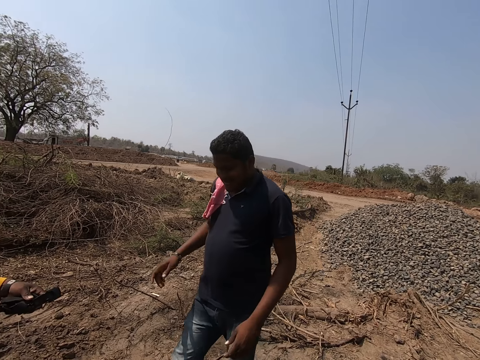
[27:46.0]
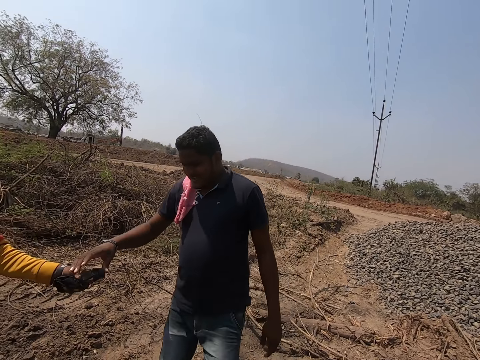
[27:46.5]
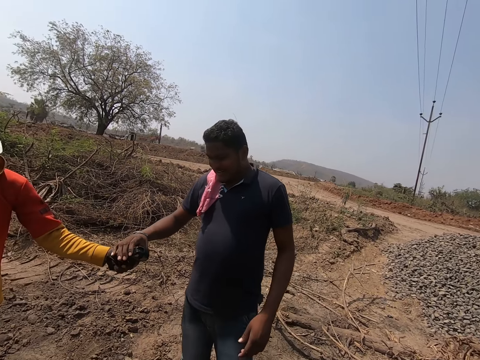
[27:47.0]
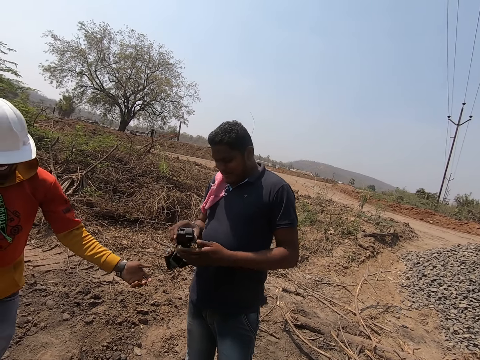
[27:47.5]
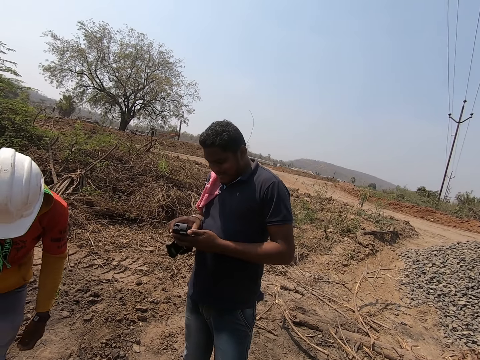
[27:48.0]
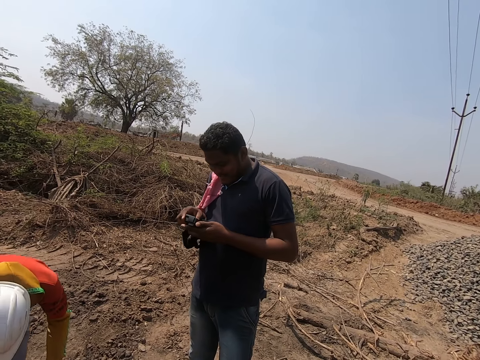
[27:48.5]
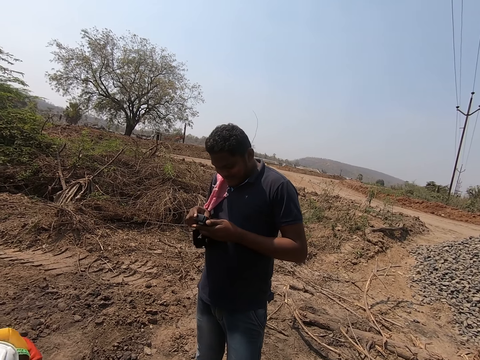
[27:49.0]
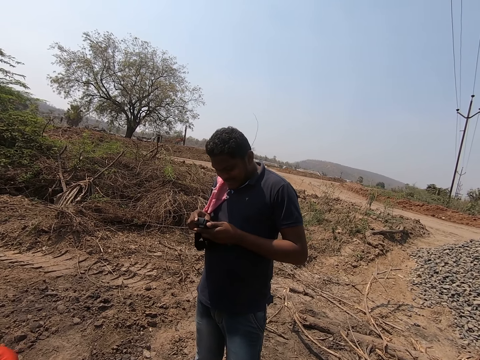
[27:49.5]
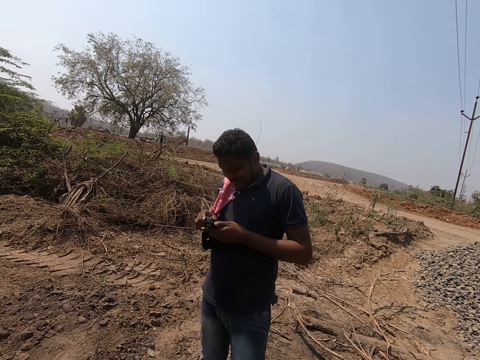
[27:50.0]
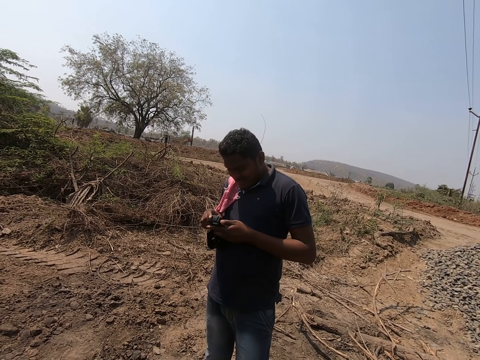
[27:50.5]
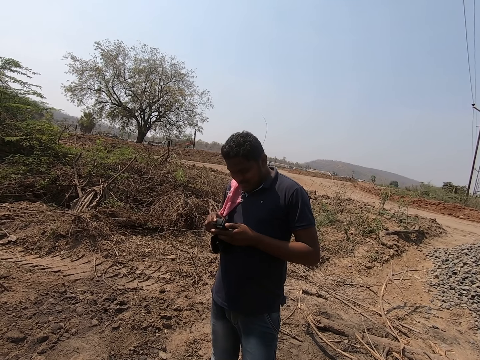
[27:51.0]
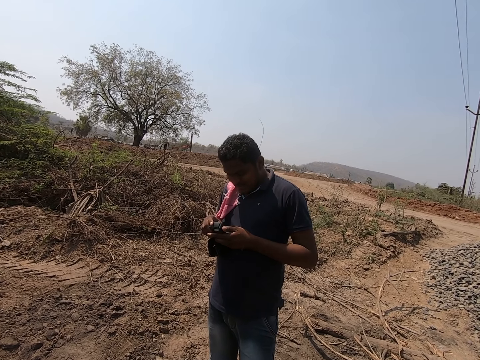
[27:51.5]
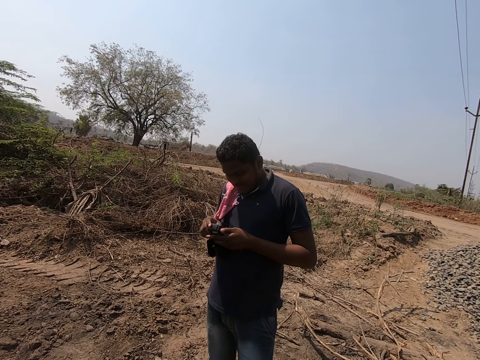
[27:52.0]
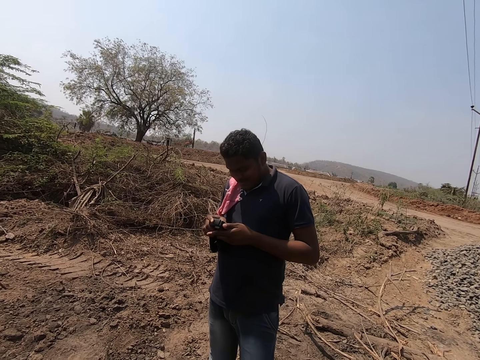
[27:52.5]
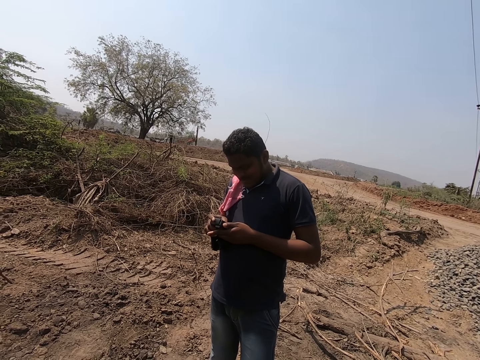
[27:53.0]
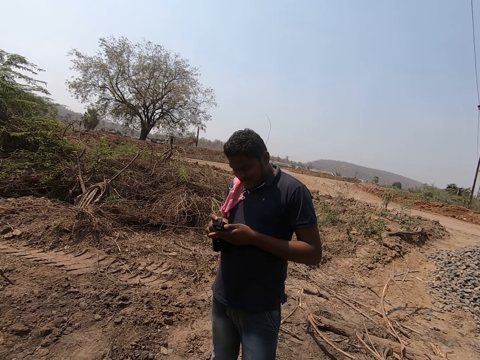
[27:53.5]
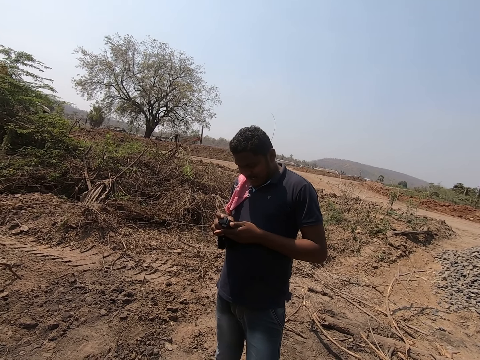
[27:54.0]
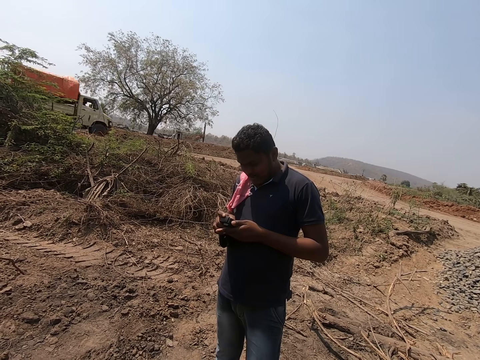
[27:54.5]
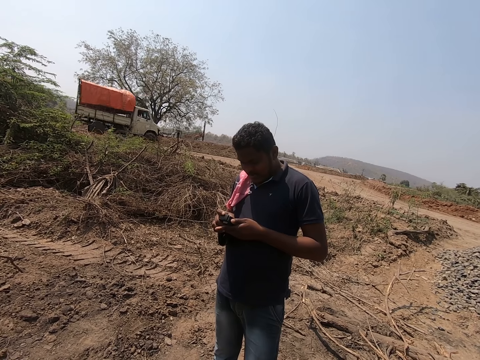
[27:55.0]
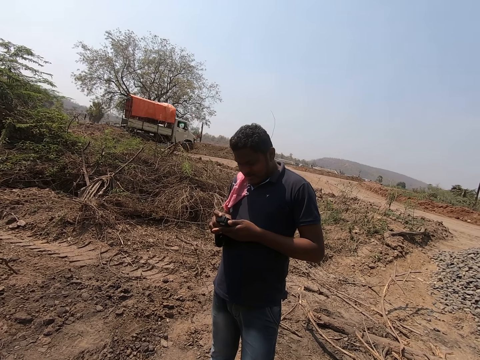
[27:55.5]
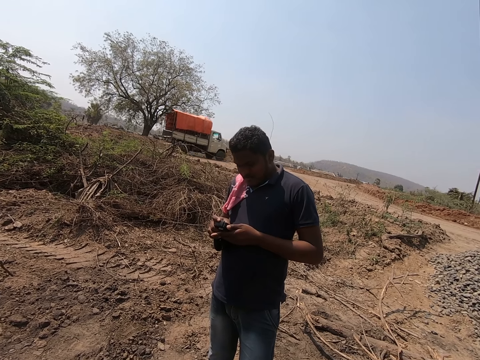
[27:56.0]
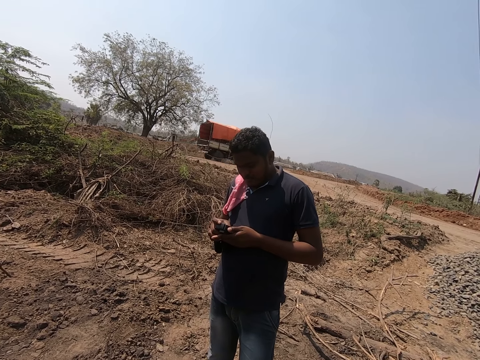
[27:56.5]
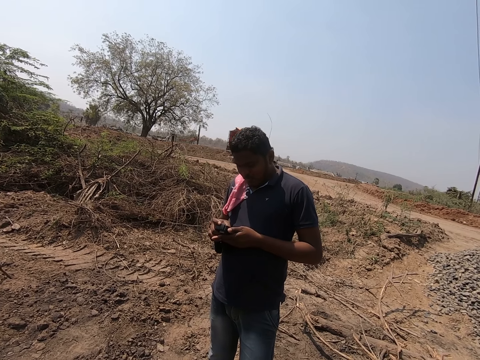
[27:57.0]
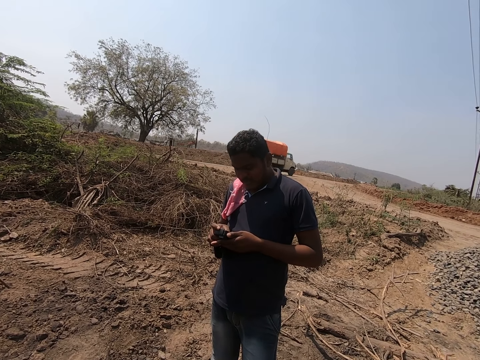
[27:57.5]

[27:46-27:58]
A man hands another man a camera with his left hand. The other man examines the camera with both hands. A white truck drives past the camera wearer.

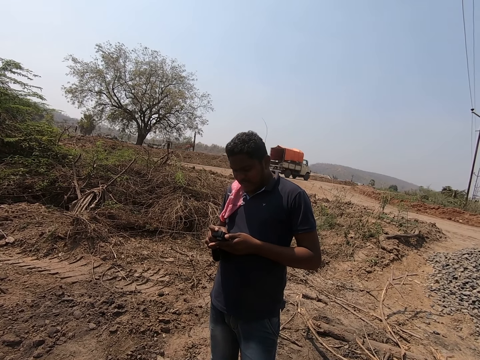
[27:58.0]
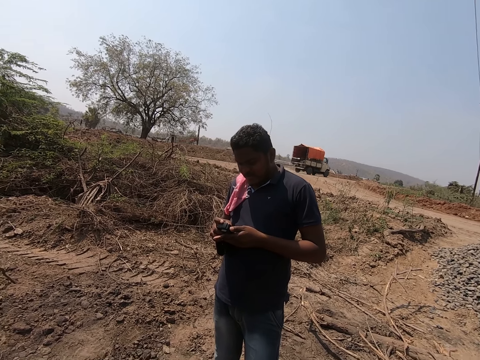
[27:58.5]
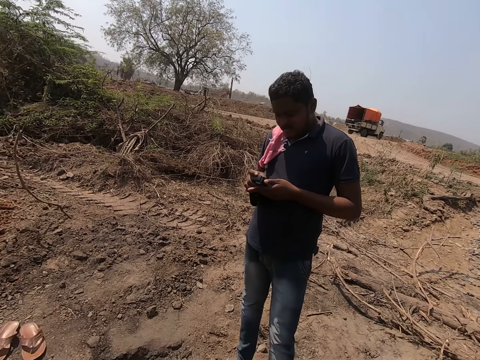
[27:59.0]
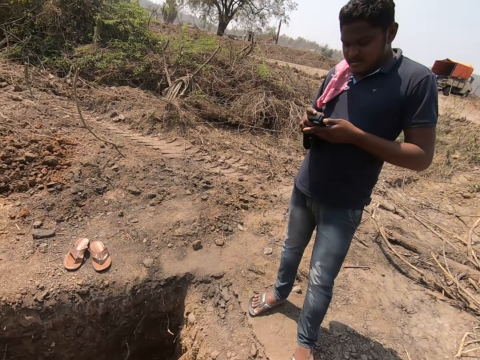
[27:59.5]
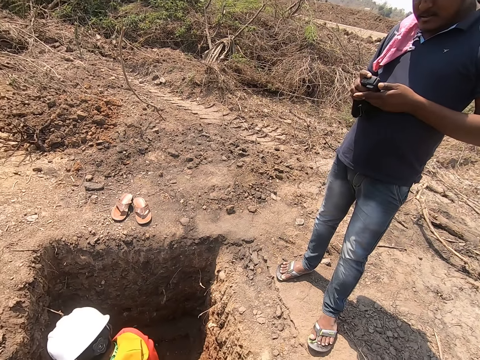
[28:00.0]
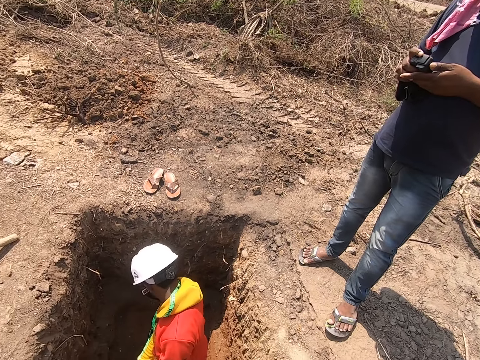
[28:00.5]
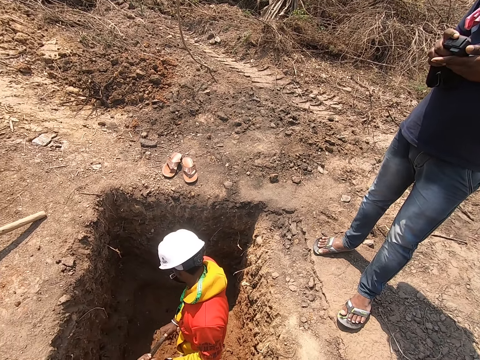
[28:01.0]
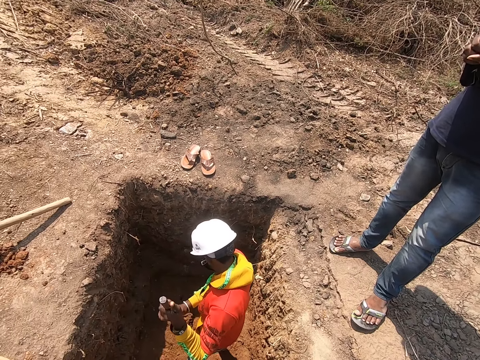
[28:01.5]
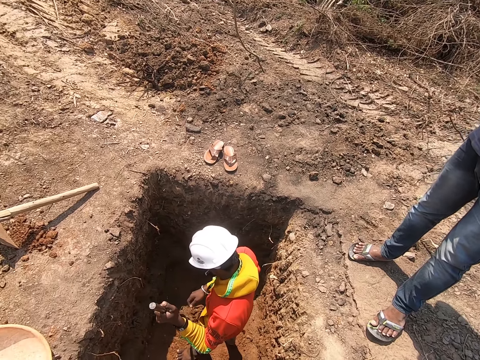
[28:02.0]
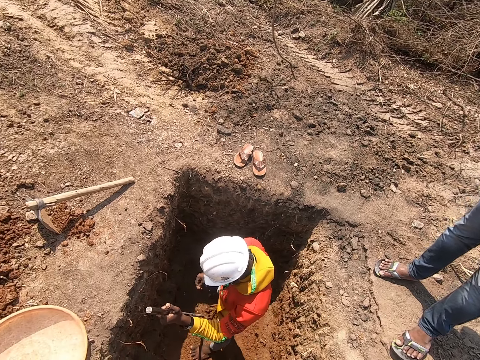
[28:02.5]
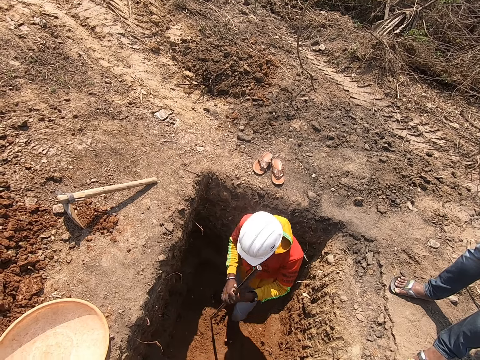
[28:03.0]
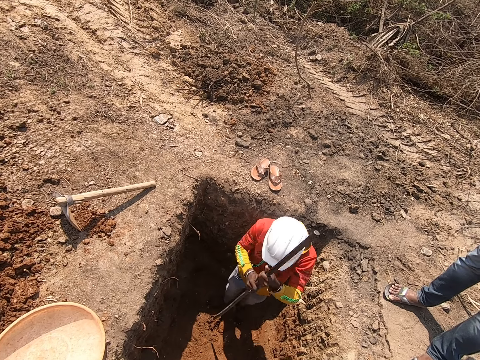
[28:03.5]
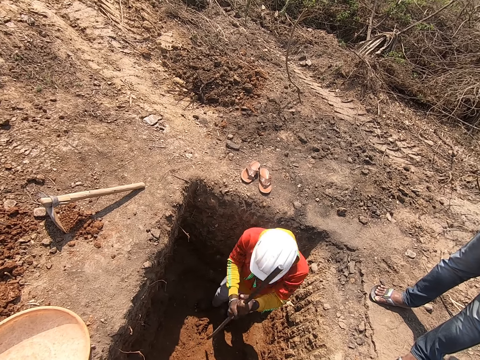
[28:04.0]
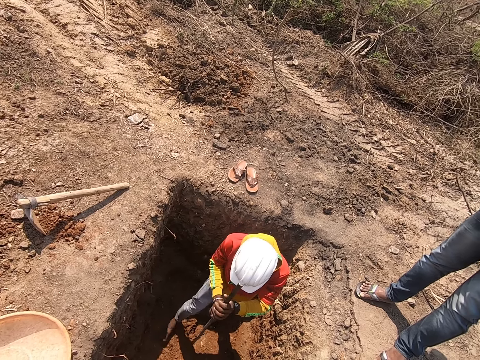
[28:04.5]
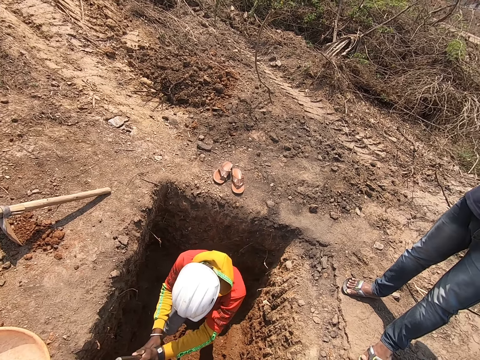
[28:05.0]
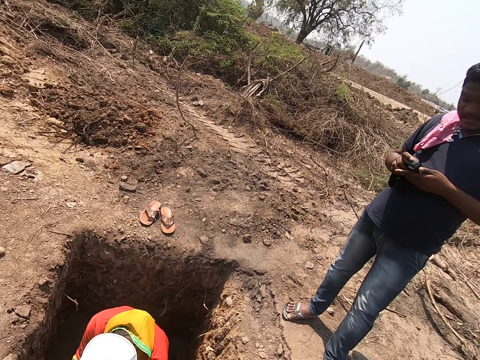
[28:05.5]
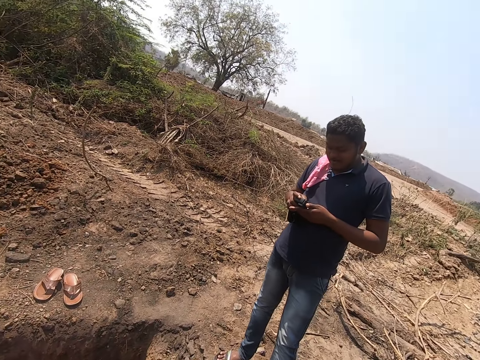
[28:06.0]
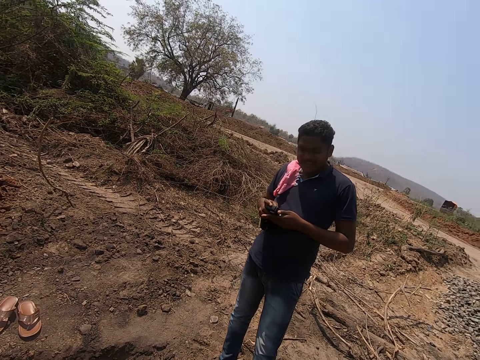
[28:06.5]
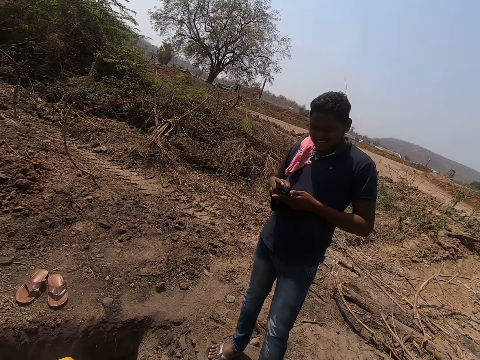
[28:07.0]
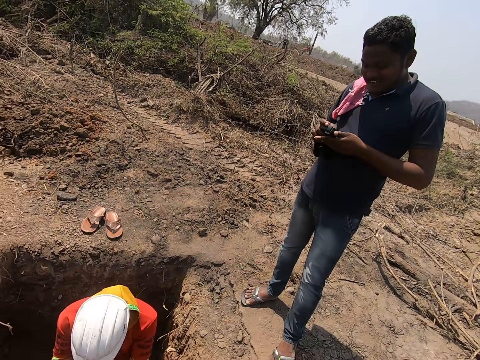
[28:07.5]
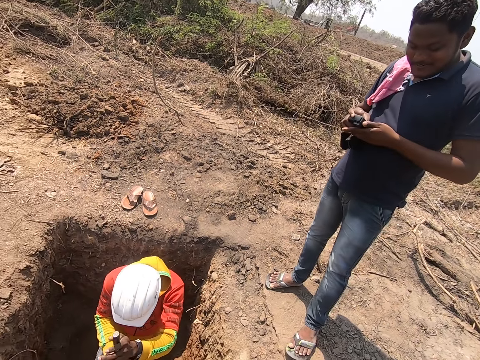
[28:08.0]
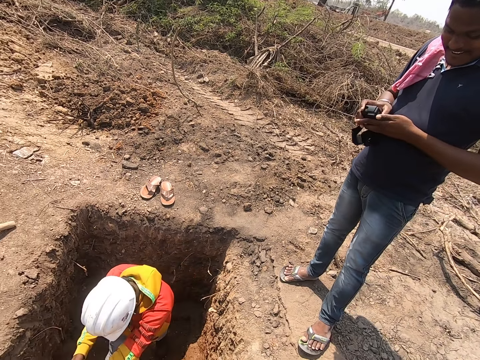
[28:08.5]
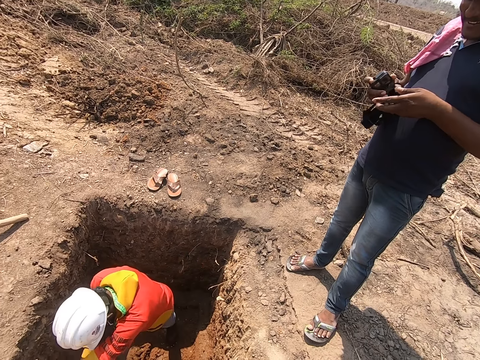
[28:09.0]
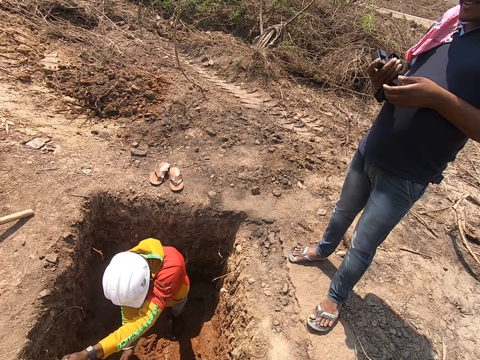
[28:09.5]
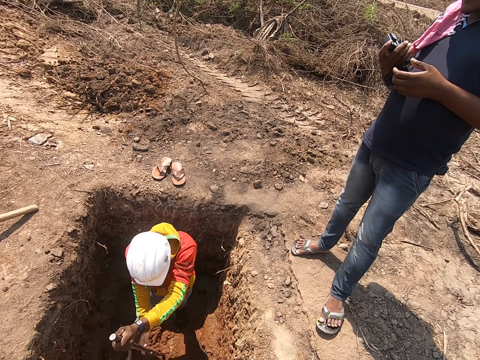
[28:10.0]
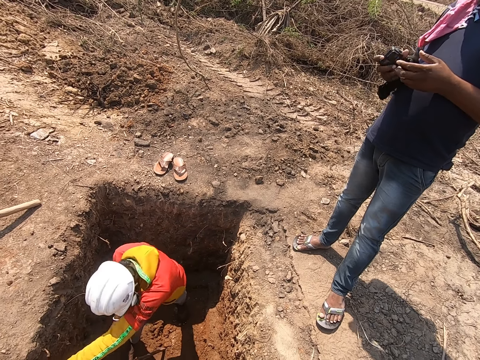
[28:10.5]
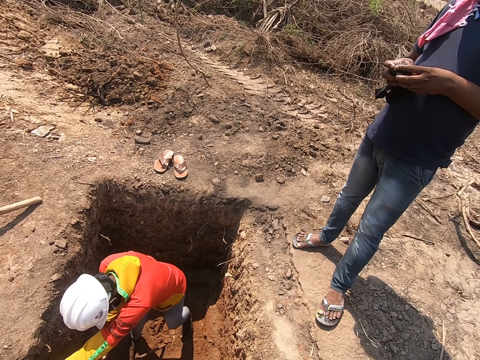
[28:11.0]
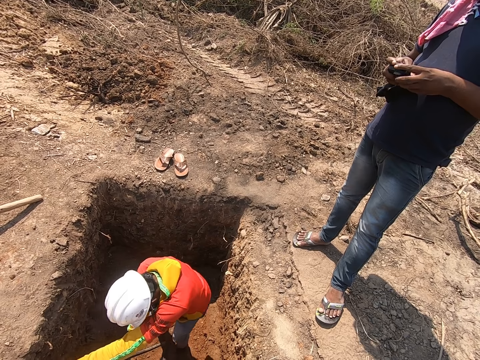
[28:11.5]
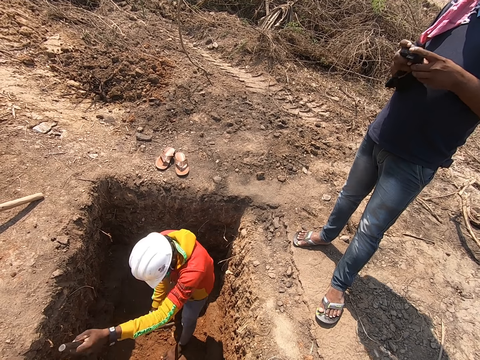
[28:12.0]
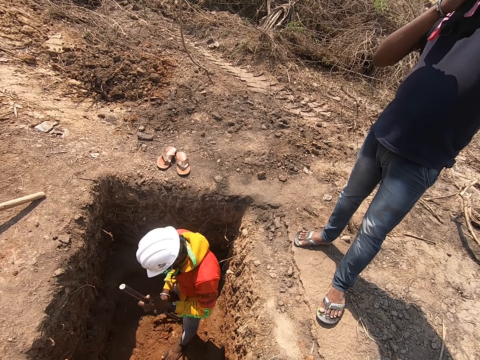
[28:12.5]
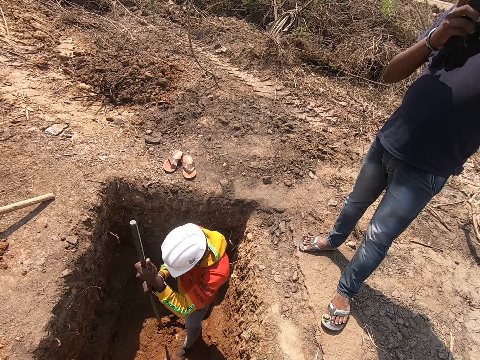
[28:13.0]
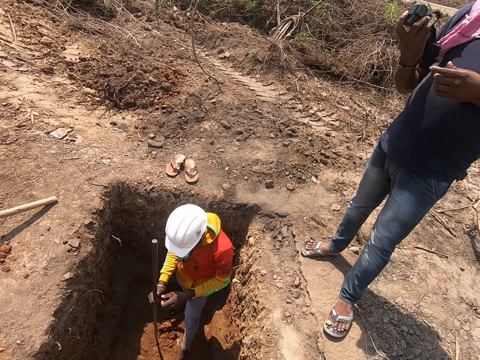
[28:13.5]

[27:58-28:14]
The camera wearer looks around. A man hits the ground with a rod in his left hand. He hits the ground with the rod in his hands. He digs the ground with the rod in his hands. Another man operates the camera with his hands. The first man digs the ground with the rod in his hands.
